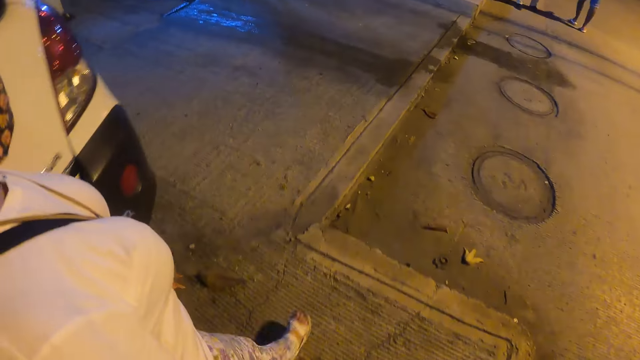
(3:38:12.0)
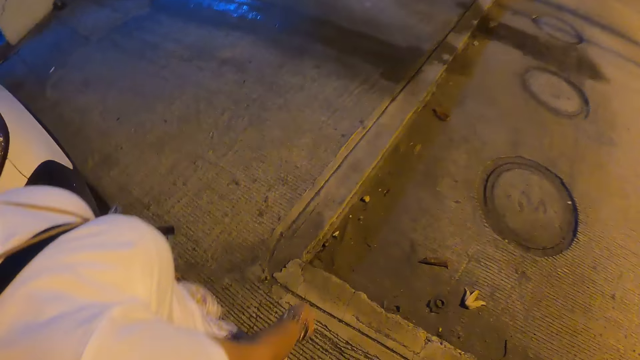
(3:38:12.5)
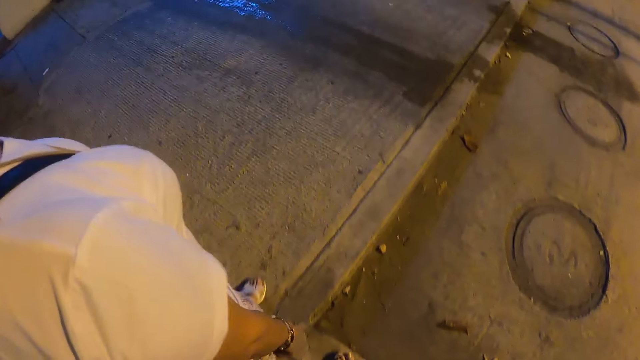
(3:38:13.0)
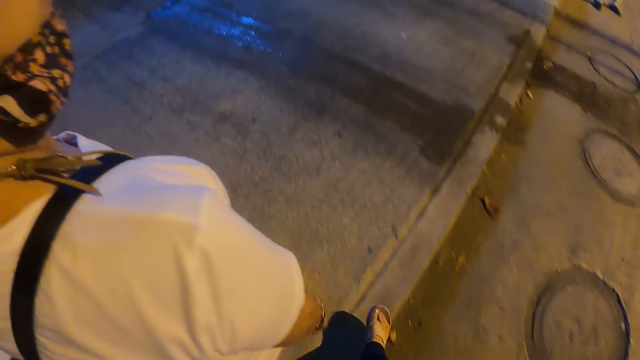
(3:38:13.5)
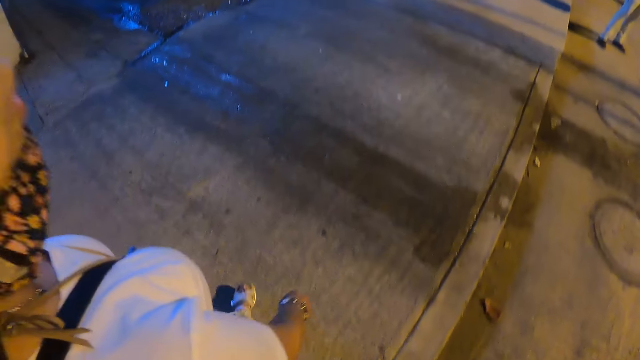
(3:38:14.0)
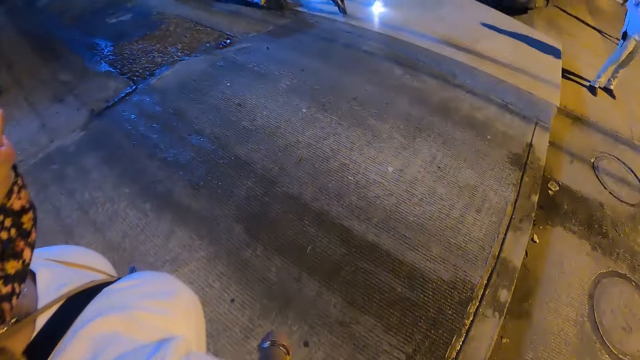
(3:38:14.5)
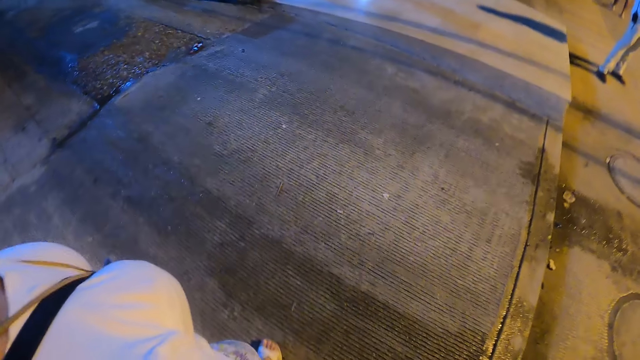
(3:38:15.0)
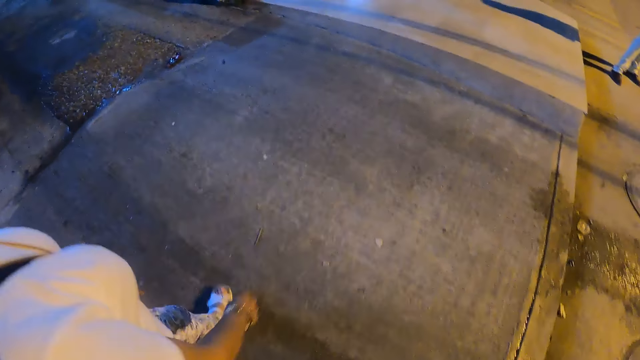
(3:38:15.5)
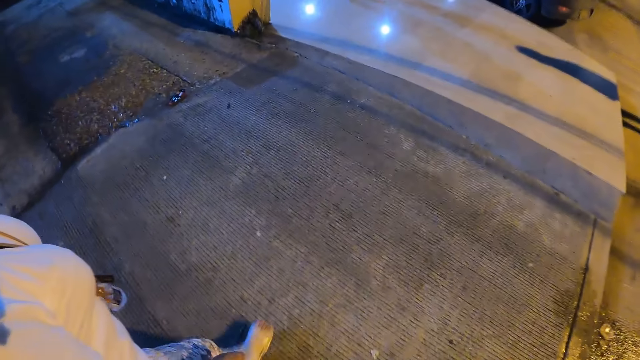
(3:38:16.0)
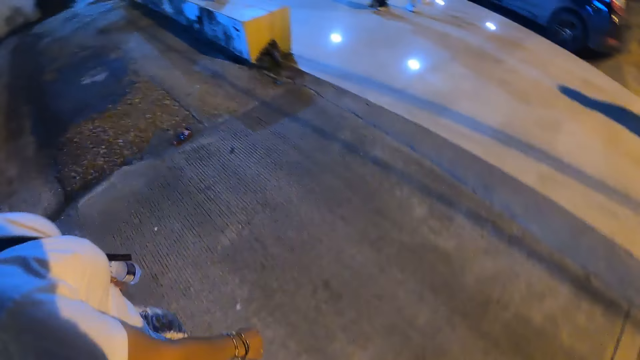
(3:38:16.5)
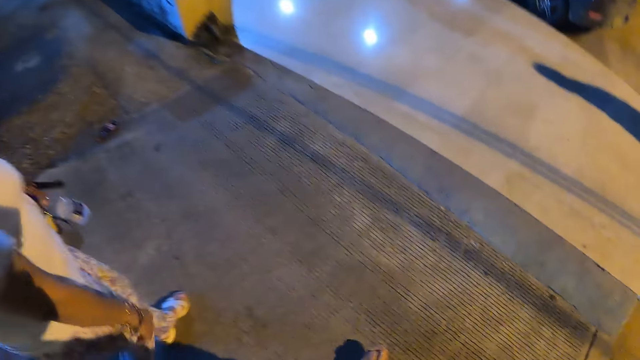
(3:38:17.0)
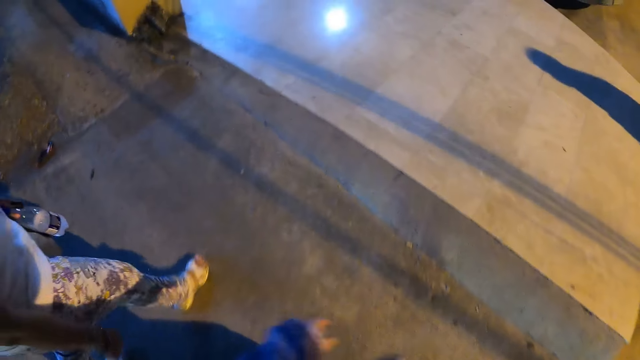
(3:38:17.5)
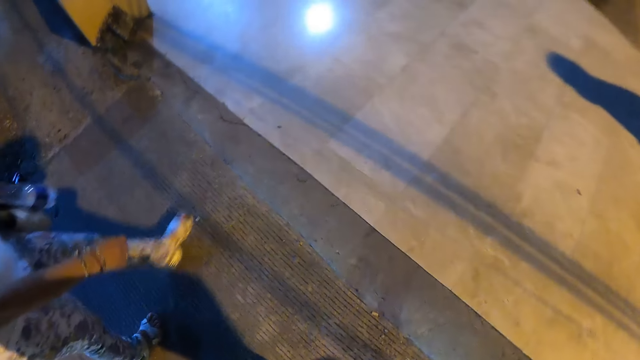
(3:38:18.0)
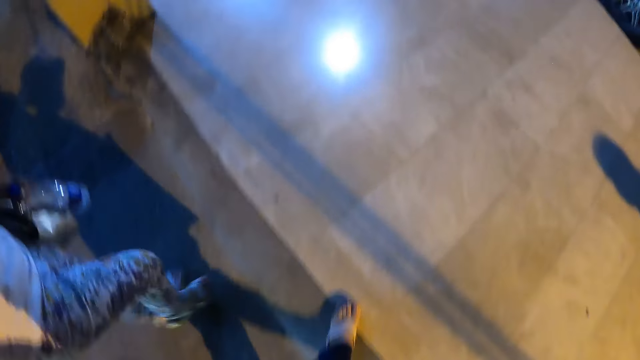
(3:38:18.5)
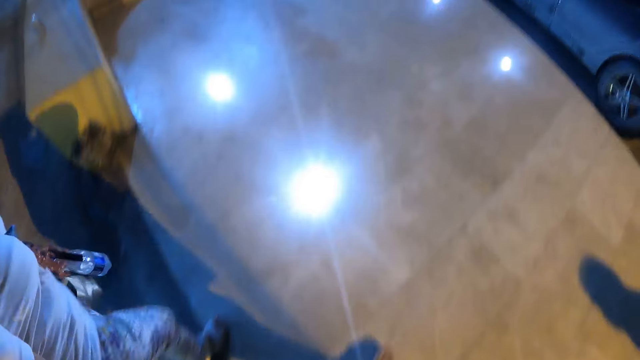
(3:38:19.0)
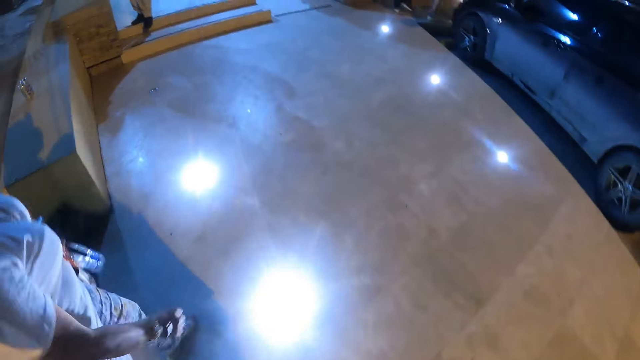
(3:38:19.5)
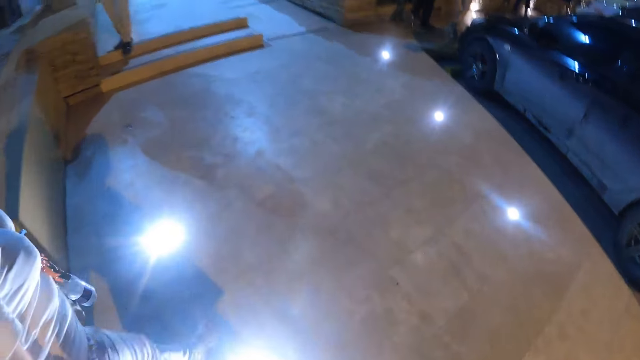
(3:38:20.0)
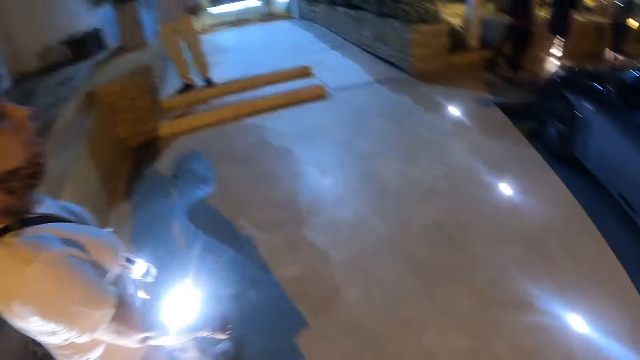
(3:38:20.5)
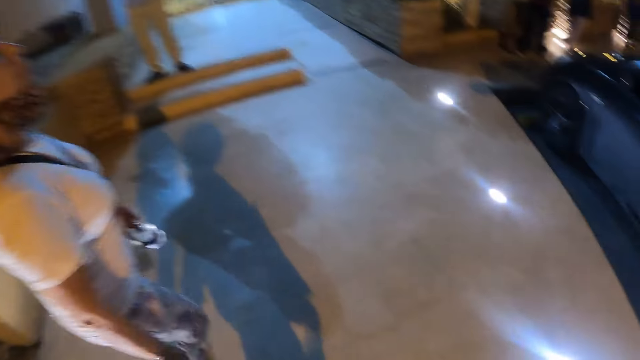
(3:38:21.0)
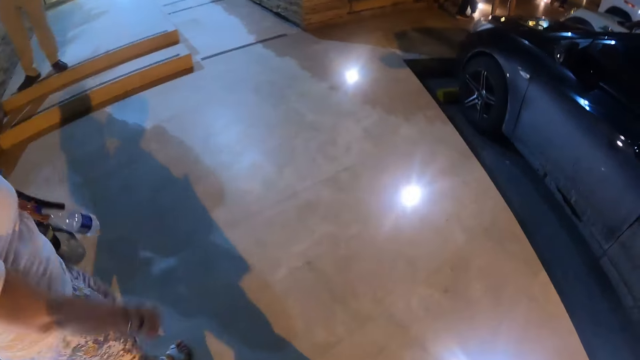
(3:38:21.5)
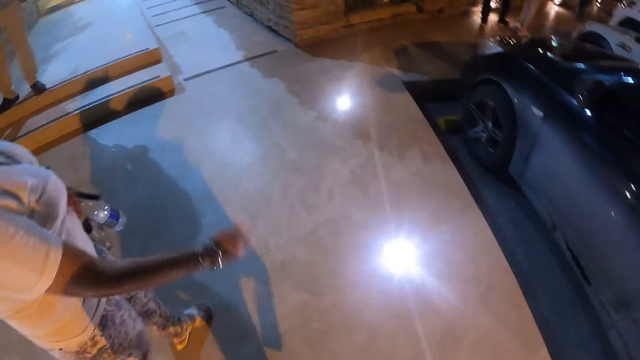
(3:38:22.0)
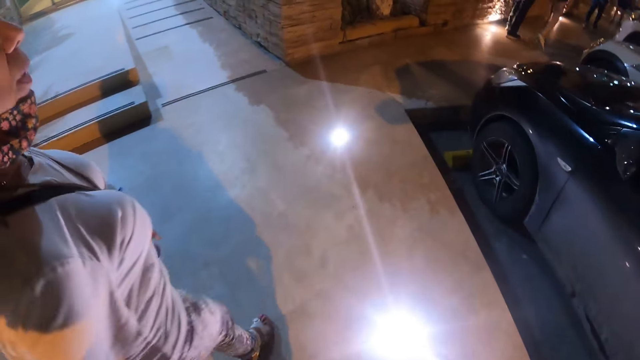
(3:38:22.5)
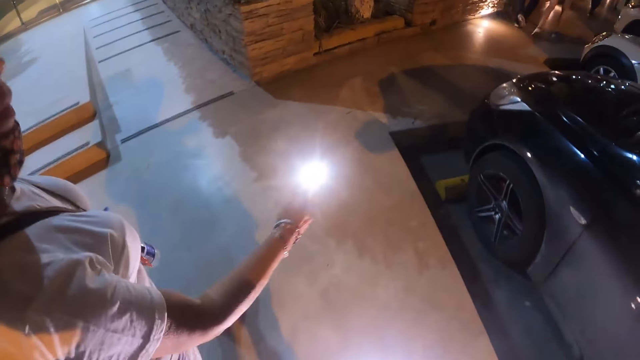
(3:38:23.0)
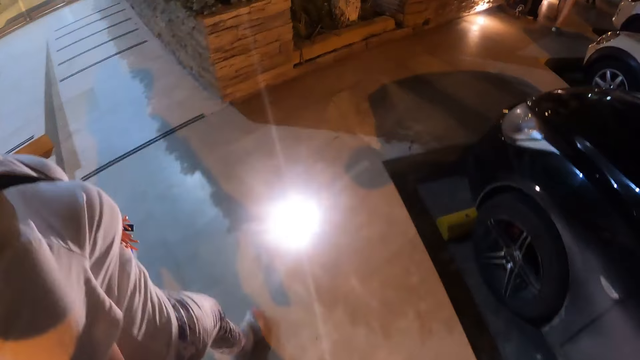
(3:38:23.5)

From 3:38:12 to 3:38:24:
A woman walks on the sidewalk. The camera wearer interacts with the woman. They walk on the sidewalk. The woman carries a bottle on the sidewalk. The camera wearer walks on the sidewalk. They interact with the woman.

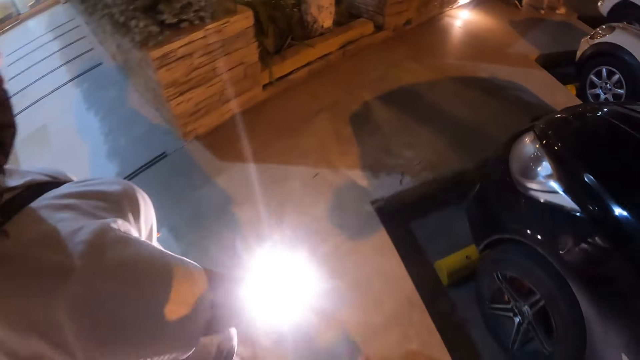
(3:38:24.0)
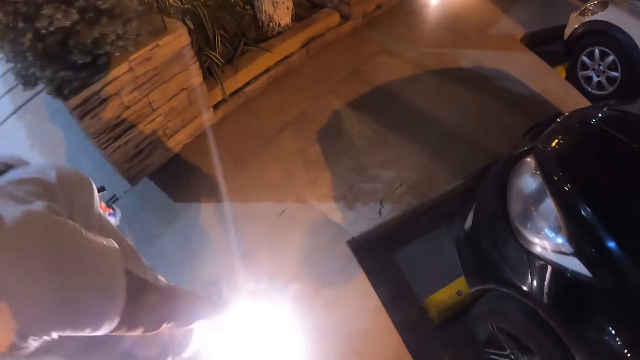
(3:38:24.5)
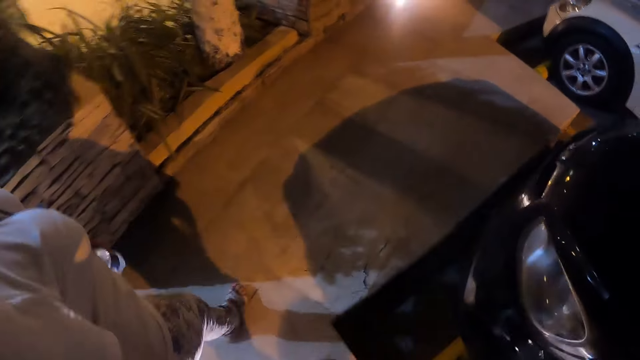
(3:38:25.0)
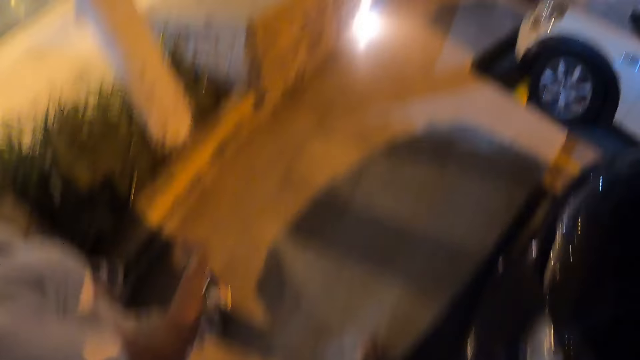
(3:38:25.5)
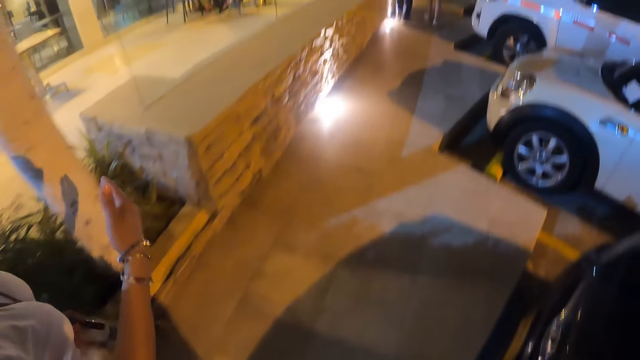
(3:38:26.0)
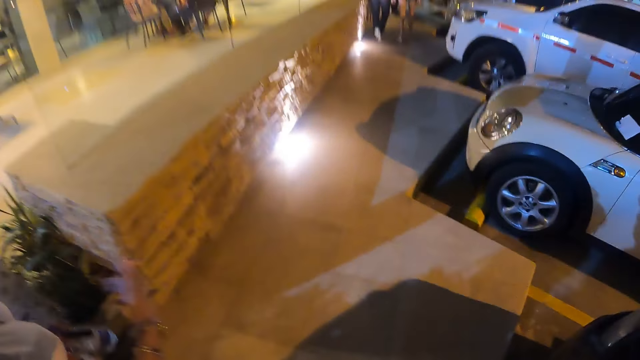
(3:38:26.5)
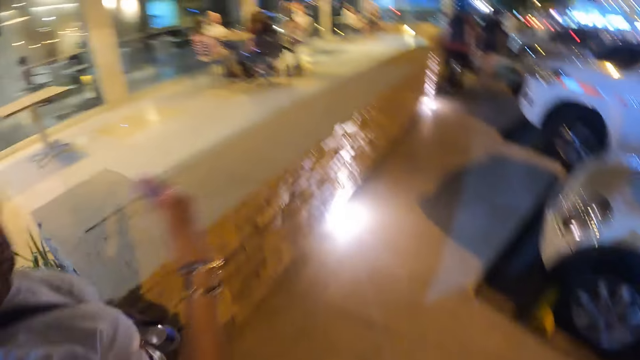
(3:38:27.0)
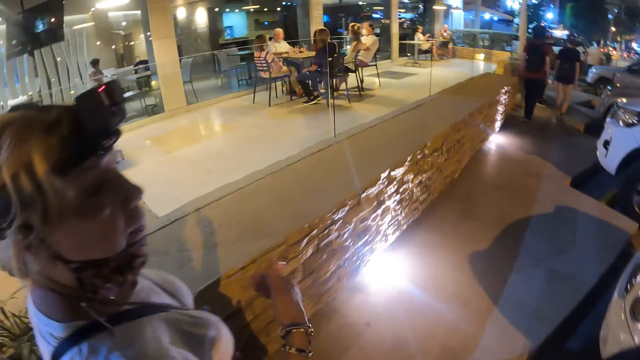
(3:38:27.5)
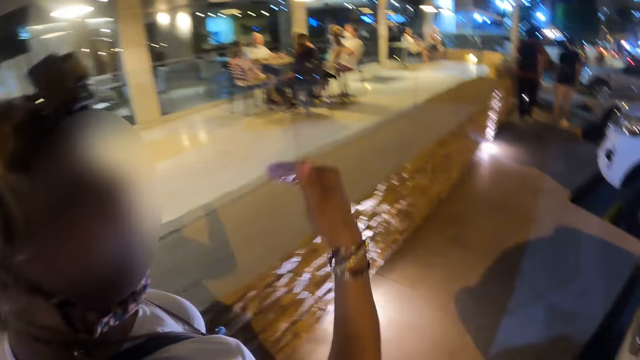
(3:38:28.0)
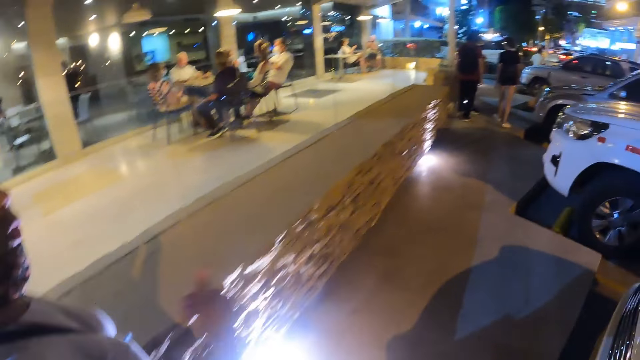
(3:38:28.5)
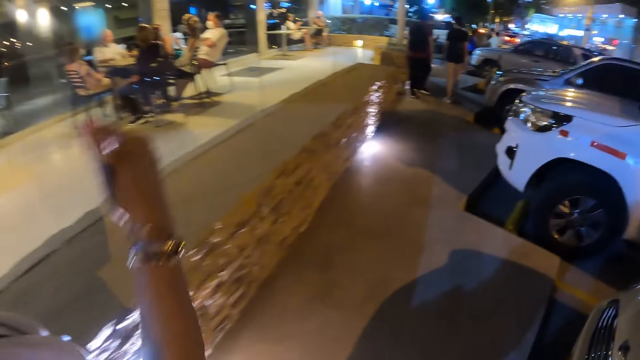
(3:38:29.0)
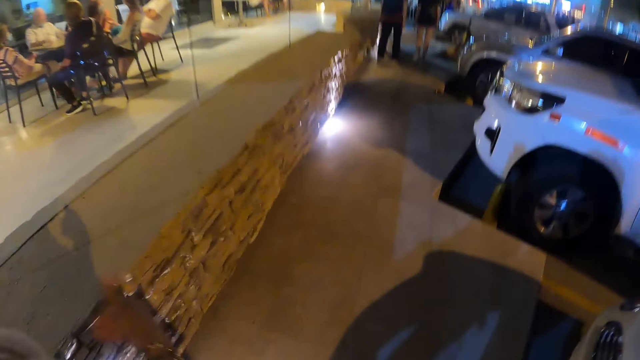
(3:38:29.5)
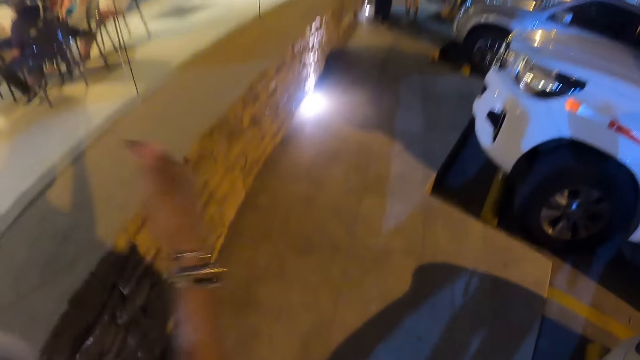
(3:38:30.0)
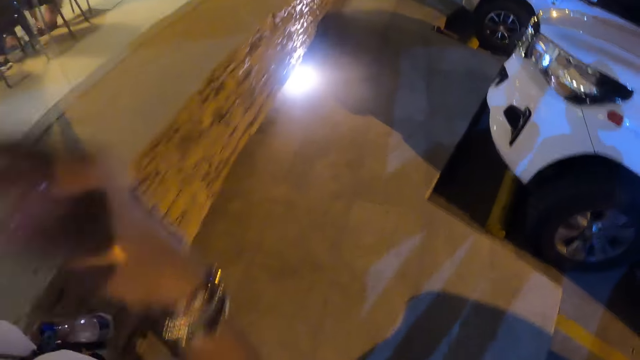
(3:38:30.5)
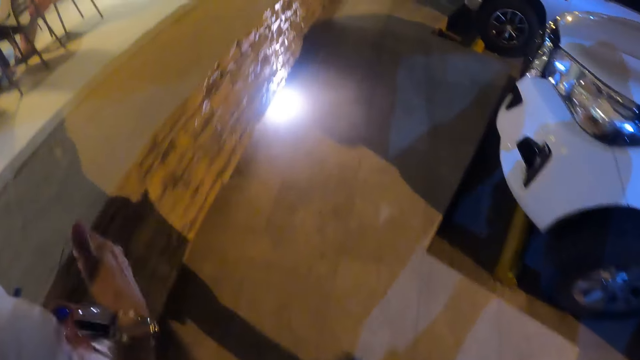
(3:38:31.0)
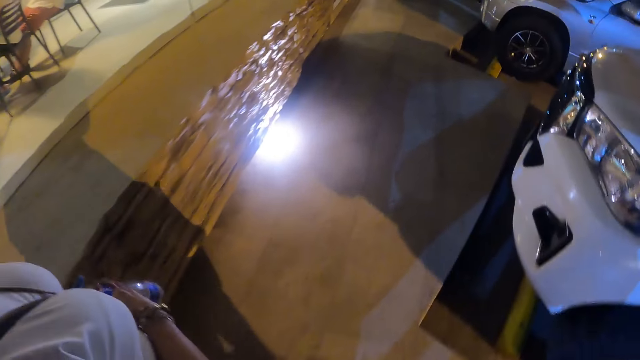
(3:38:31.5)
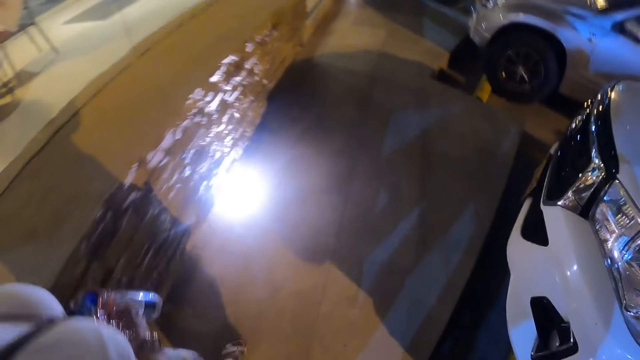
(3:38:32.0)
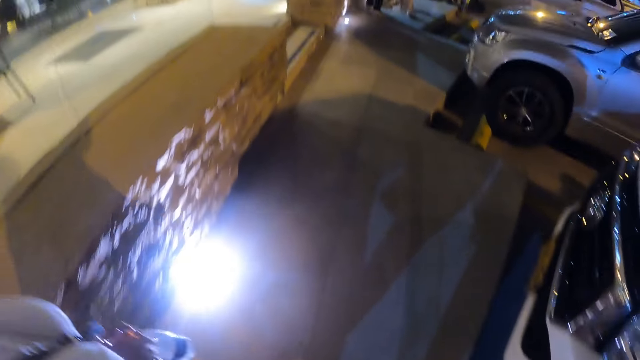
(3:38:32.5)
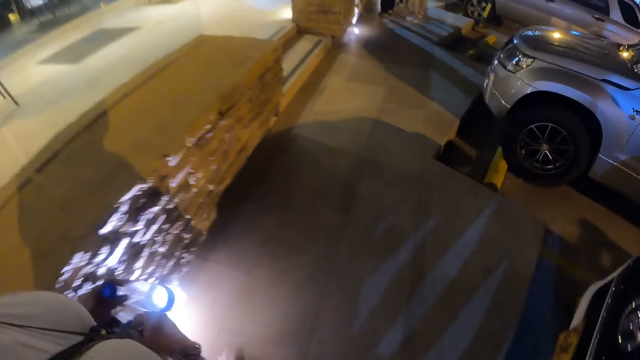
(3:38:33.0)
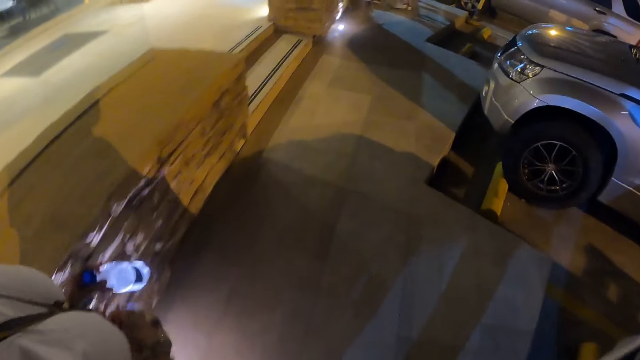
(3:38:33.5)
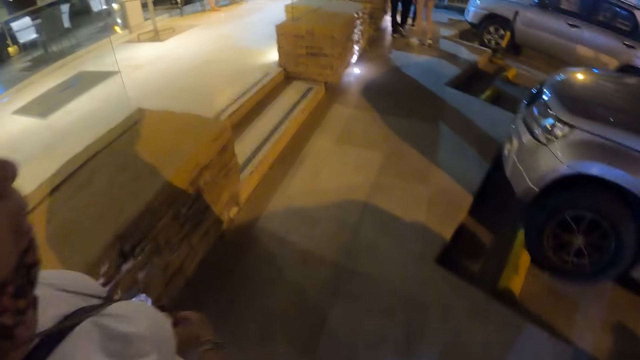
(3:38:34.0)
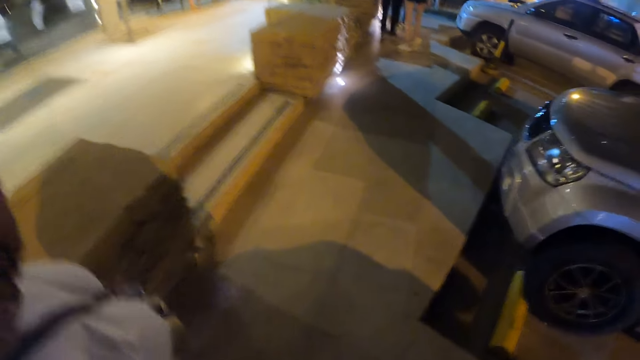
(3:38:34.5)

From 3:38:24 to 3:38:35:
The camera wearer interacts with a woman. They walk on the sidewalk. The woman walks on the sidewalk. The woman carries a bottle on the sidewalk. The camera wearer walks on the sidewalk. They interact with the woman.
